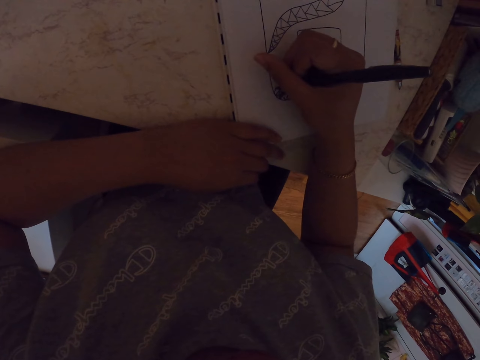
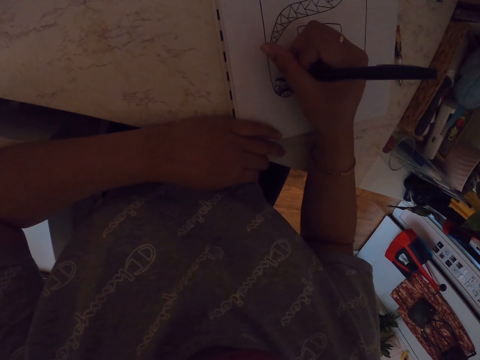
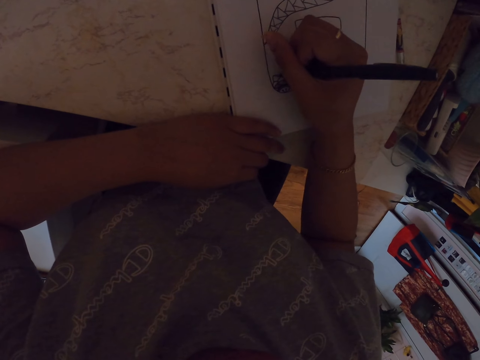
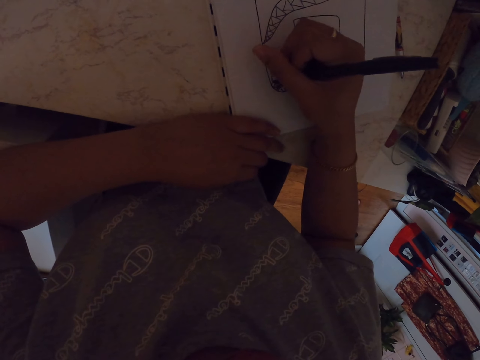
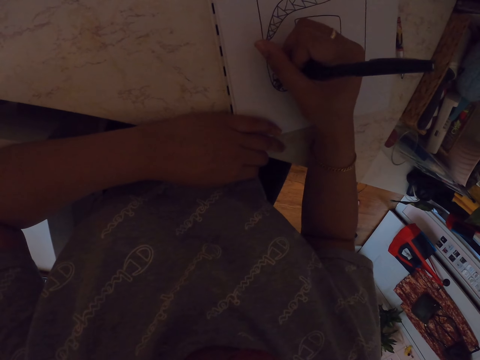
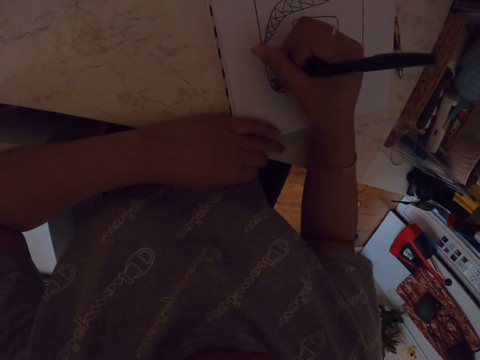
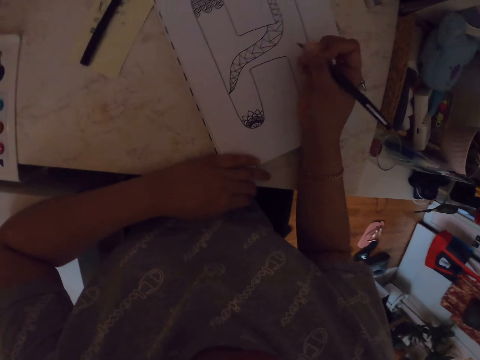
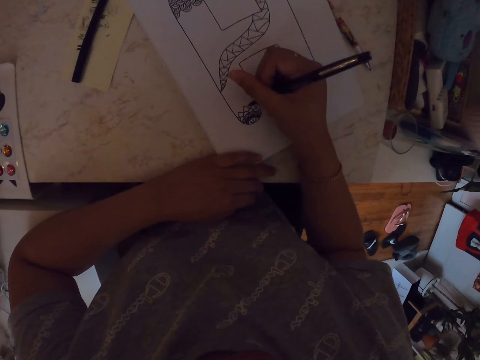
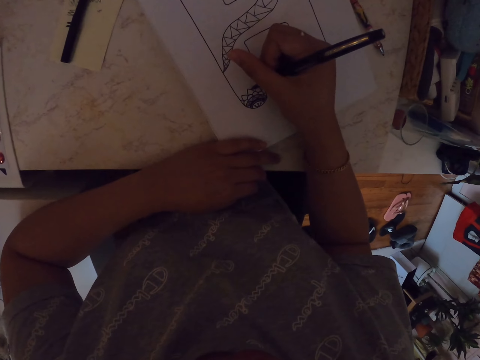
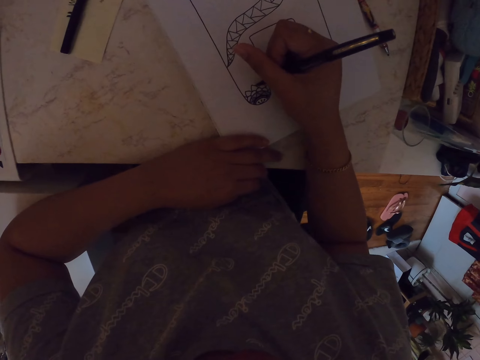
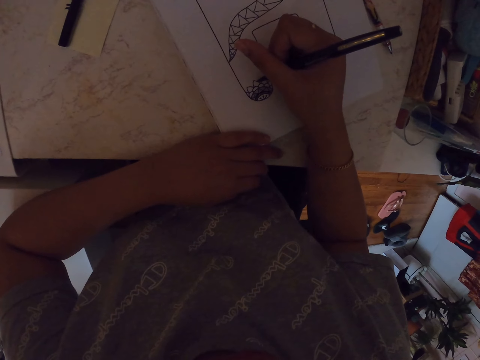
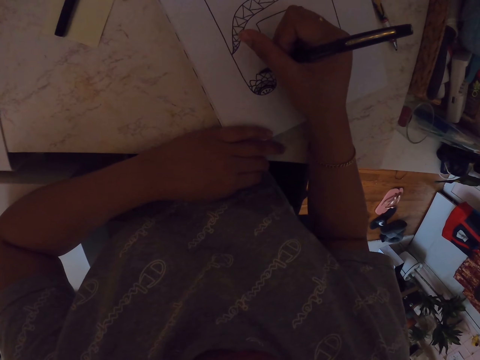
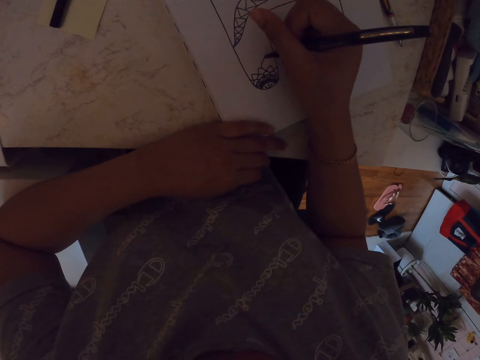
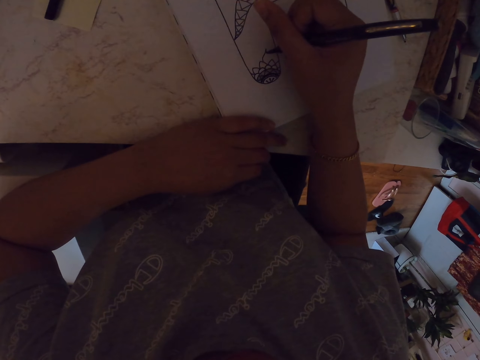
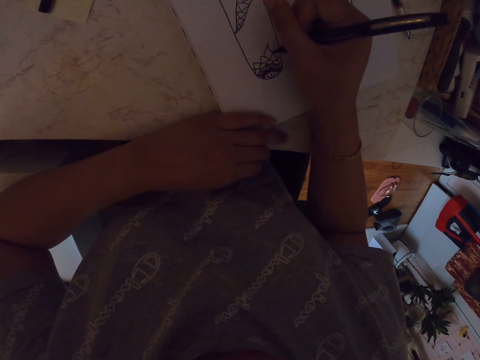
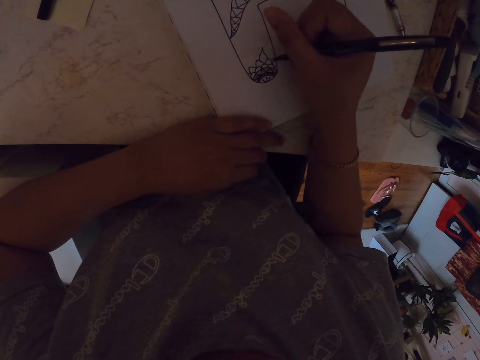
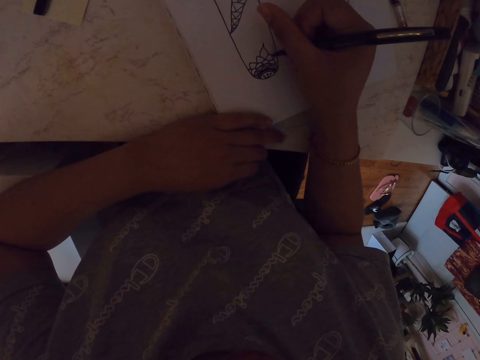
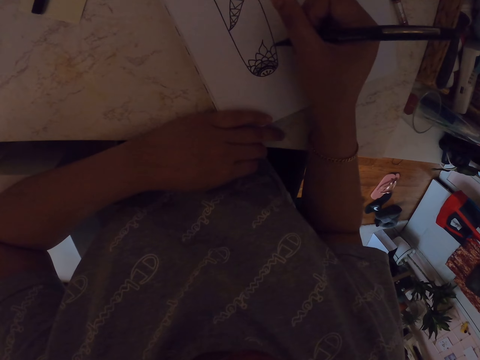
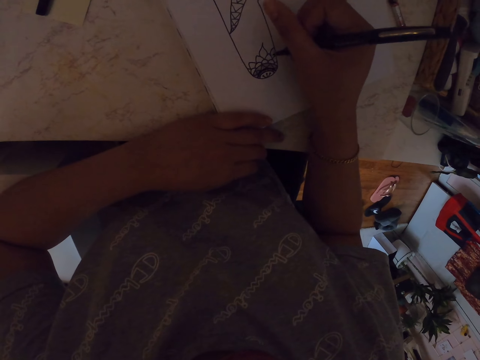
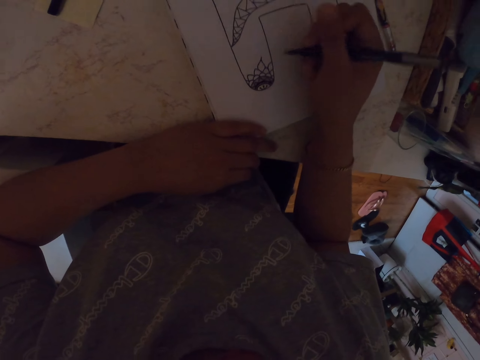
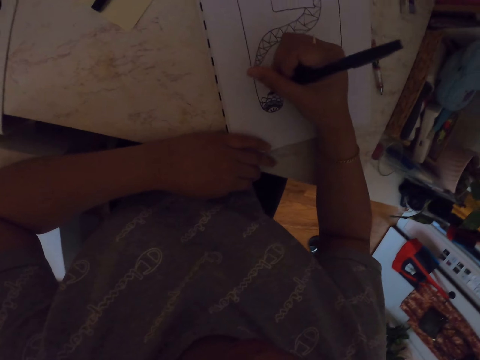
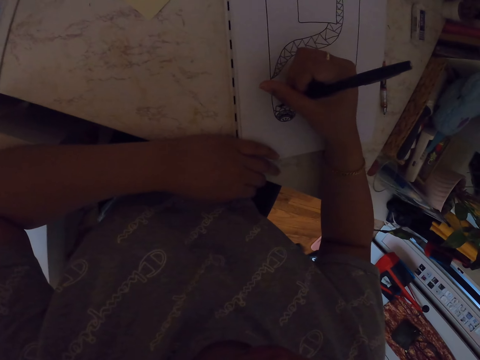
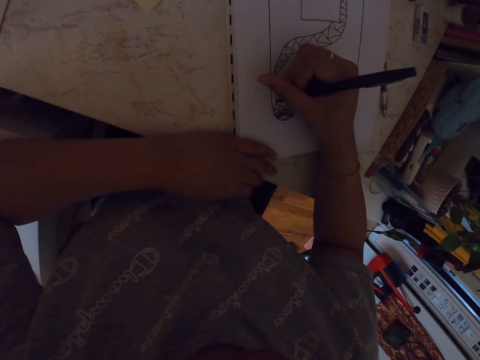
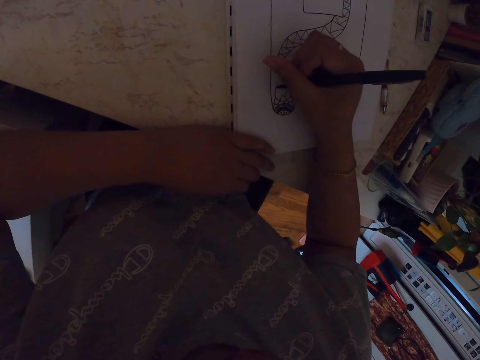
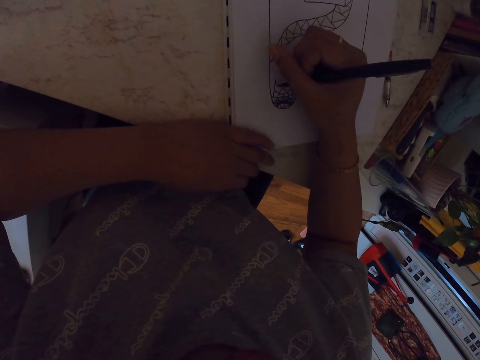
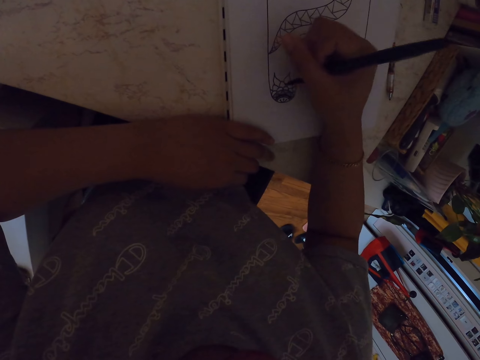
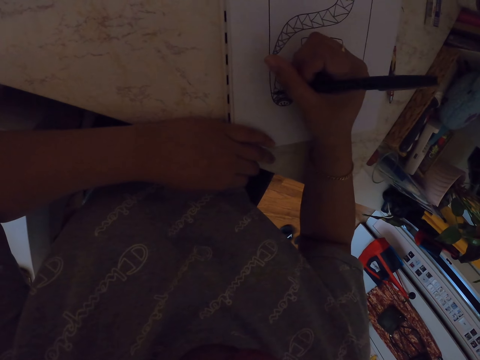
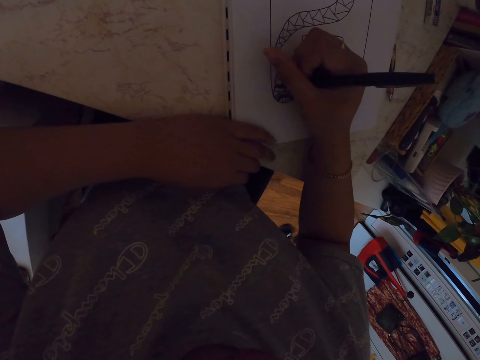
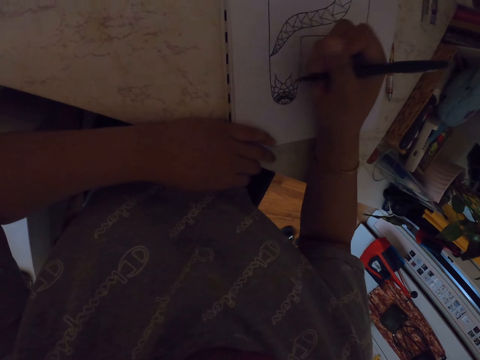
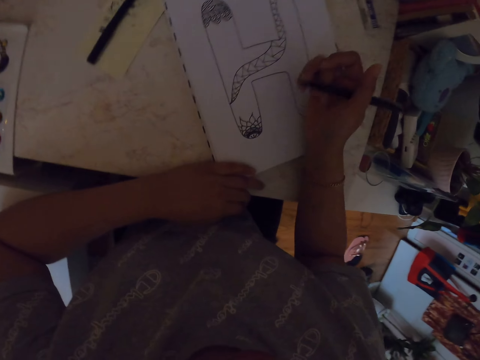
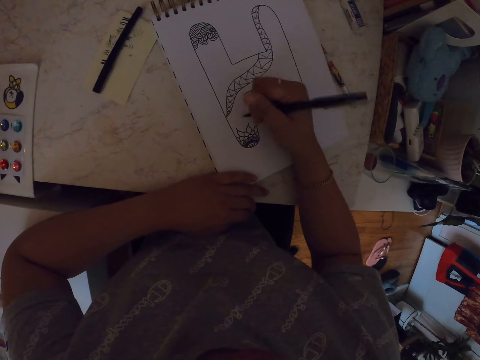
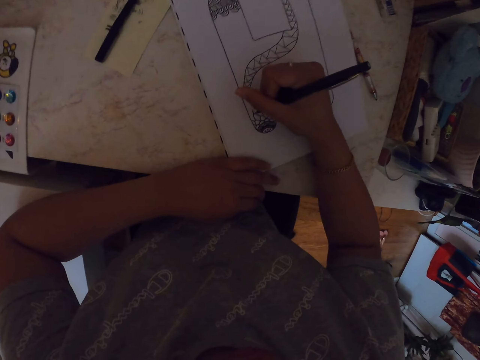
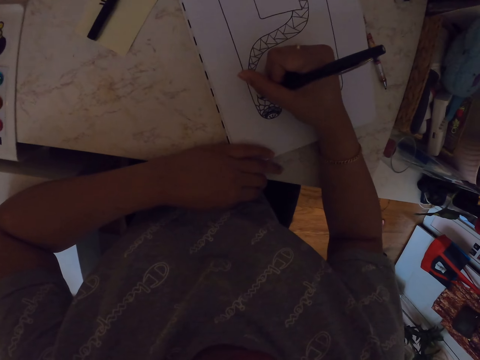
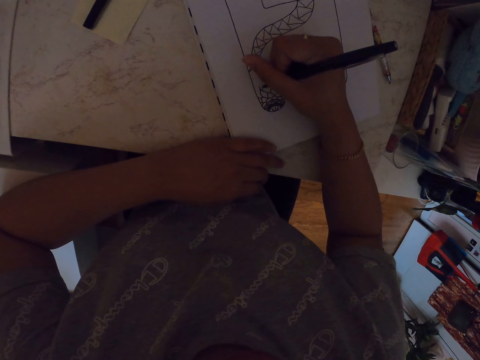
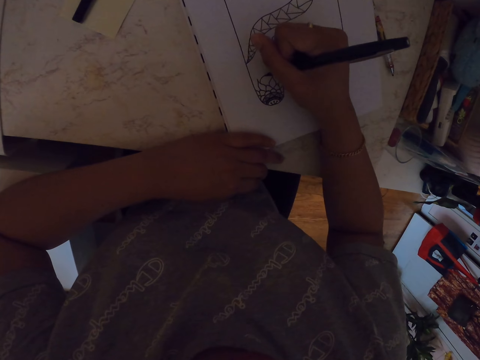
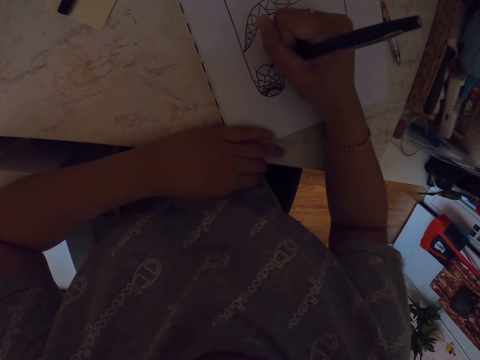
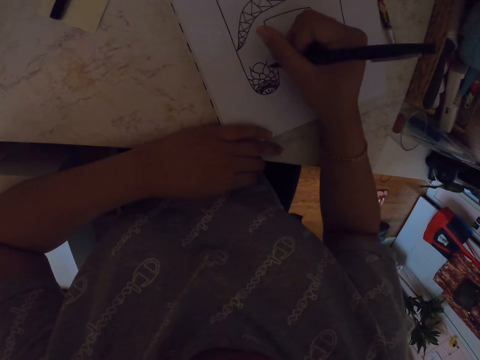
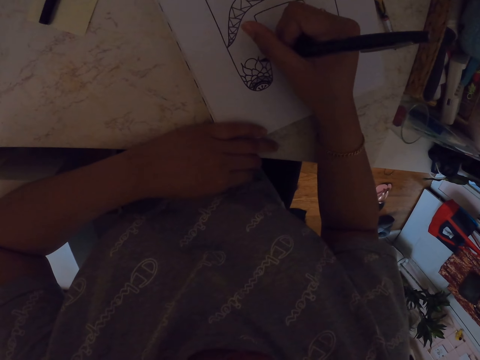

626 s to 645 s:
The camera wearer moves his hand. He draws a drawing on a book with a pen. He moves his hand. He draws a drawing on the book with the pen. He moves his hand. He draws a drawing on the book with the pen. He moves his hand. He draws a drawing on the book with the pen. He moves his hand. He draws a drawing on the book with the pen.

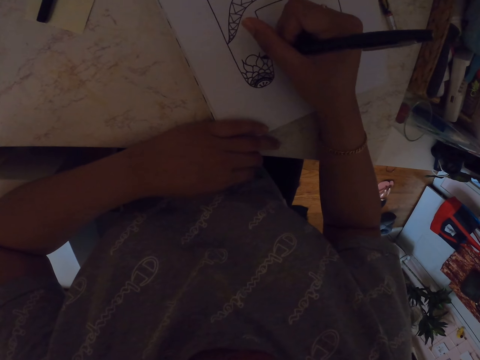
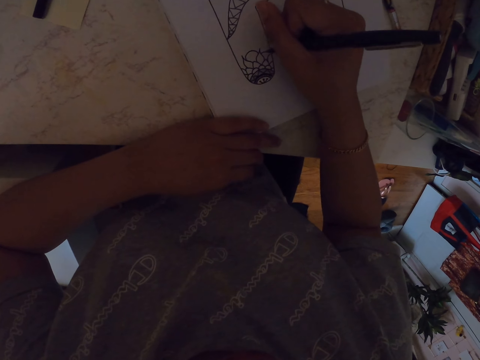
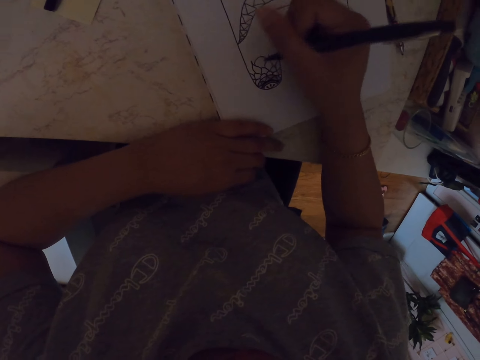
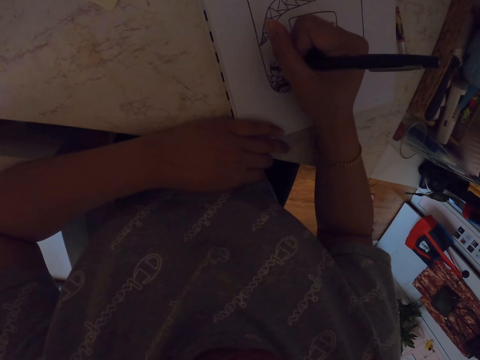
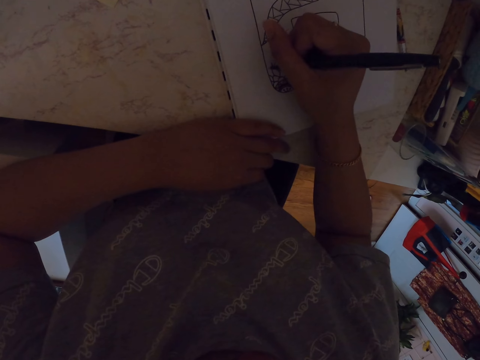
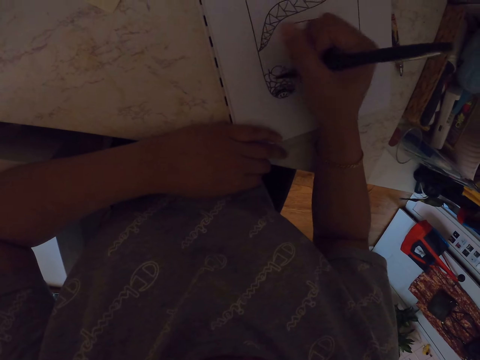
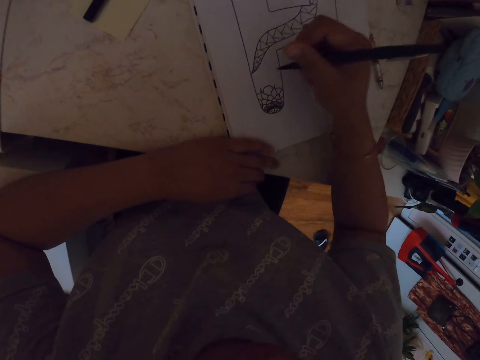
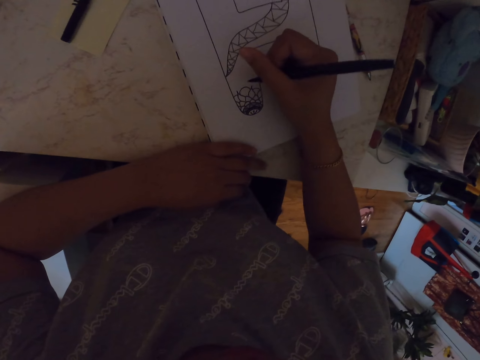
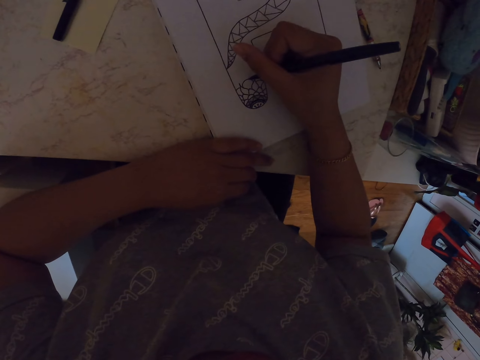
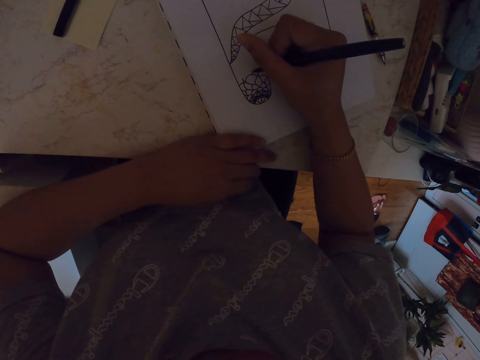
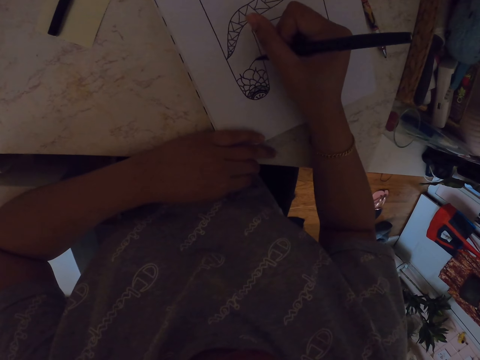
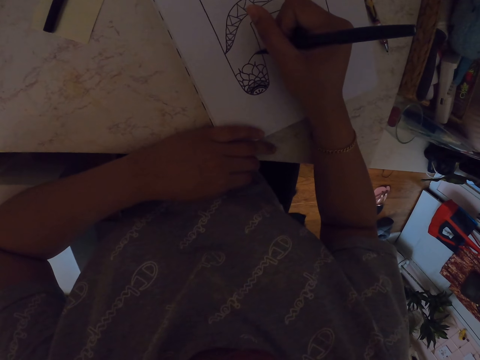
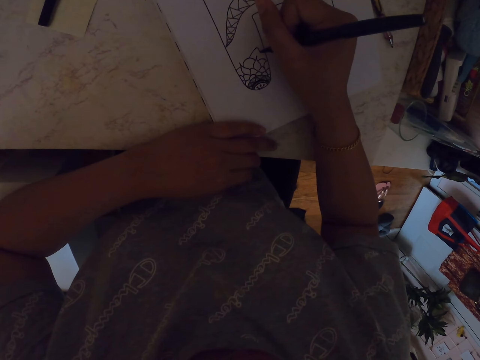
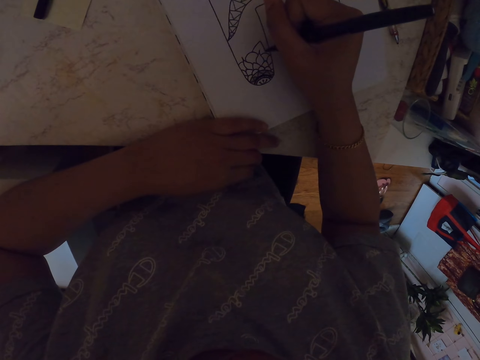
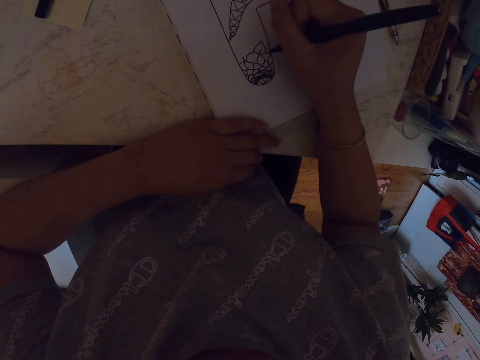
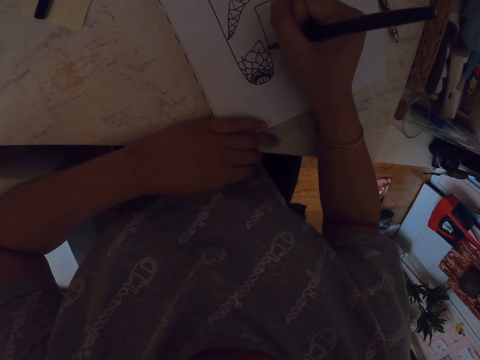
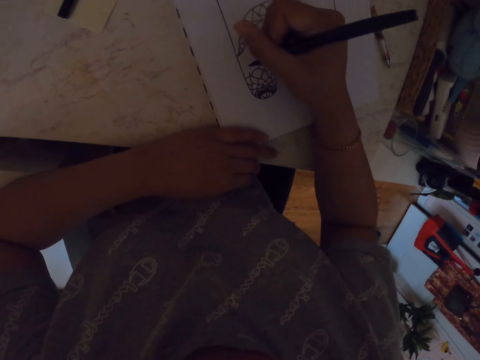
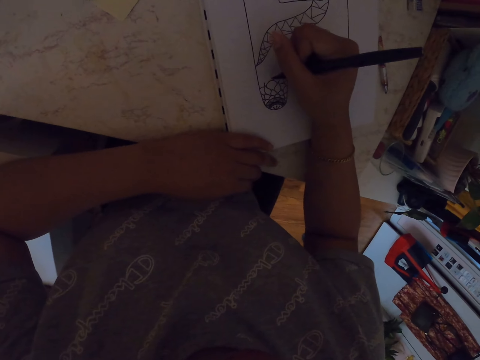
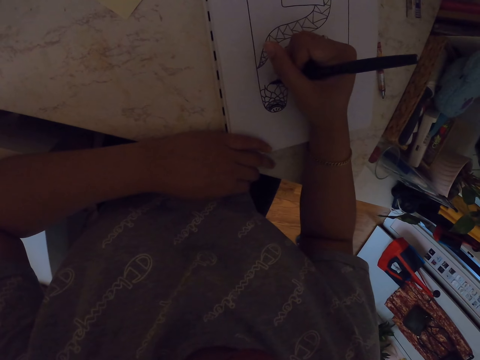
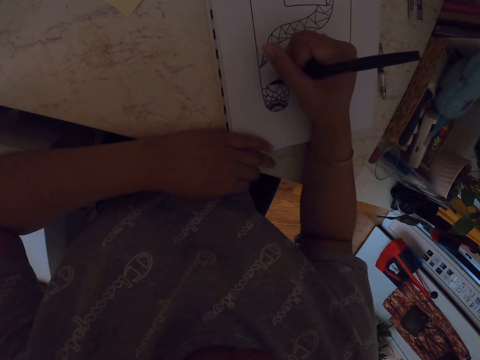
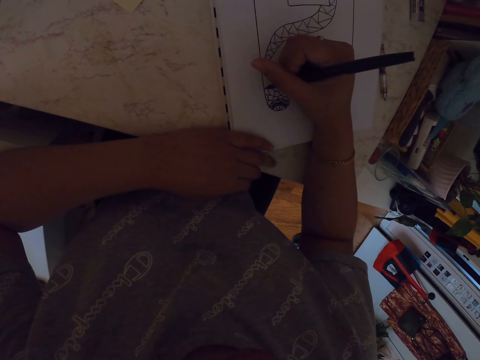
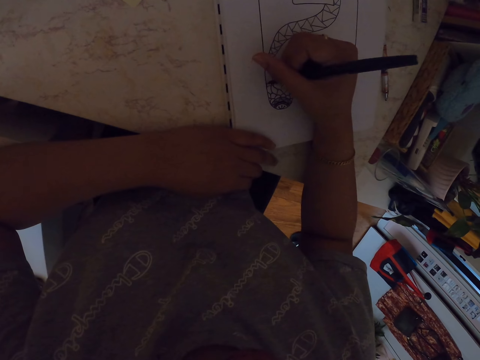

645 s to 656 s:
The camera wearer moves his hand. He draws a drawing on a book with a pen.
